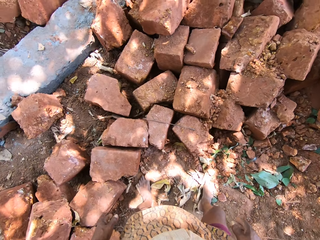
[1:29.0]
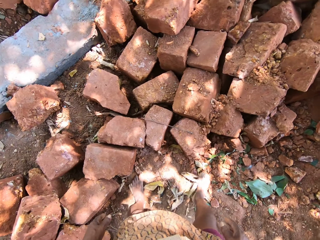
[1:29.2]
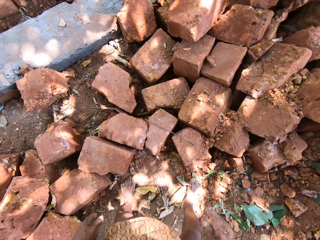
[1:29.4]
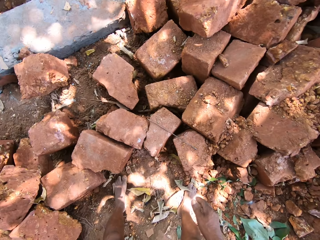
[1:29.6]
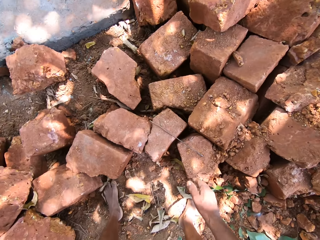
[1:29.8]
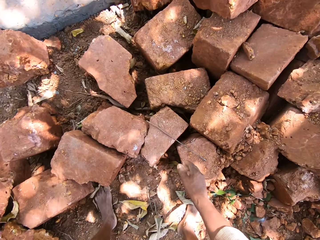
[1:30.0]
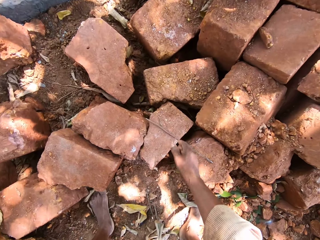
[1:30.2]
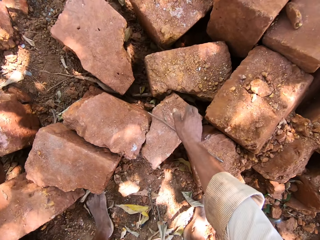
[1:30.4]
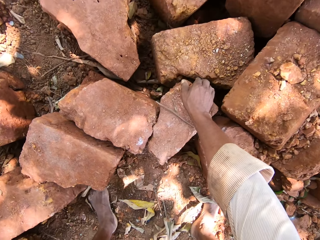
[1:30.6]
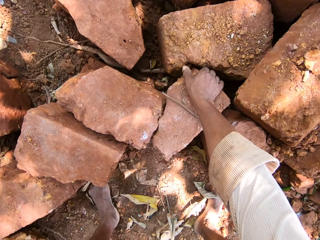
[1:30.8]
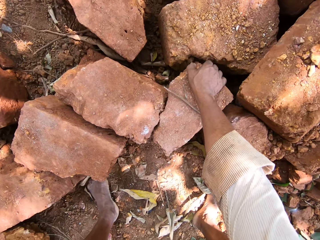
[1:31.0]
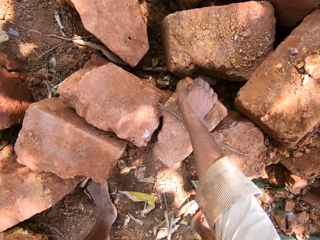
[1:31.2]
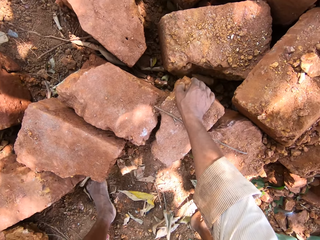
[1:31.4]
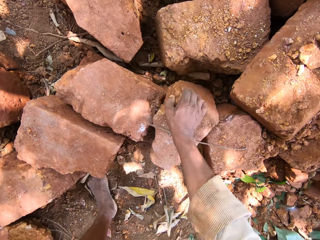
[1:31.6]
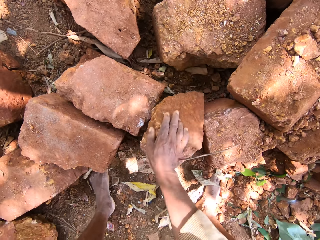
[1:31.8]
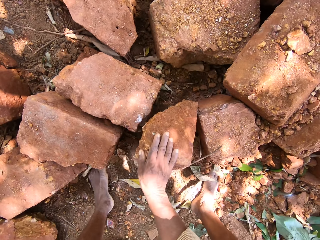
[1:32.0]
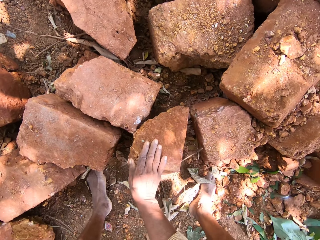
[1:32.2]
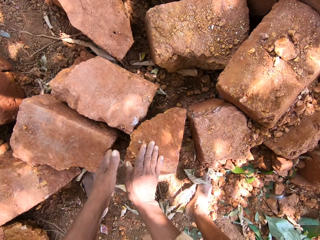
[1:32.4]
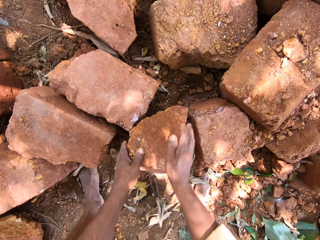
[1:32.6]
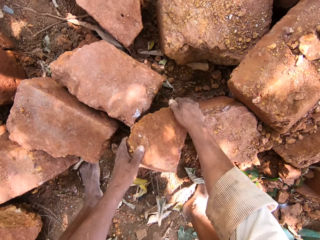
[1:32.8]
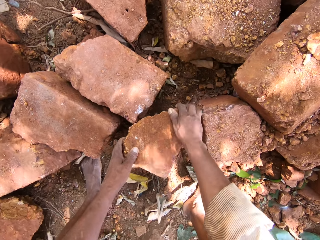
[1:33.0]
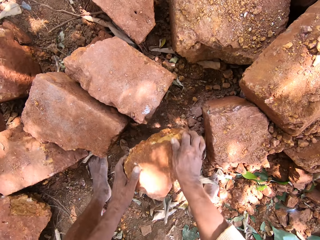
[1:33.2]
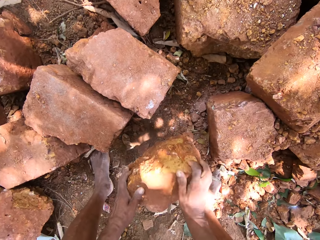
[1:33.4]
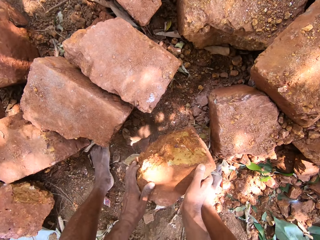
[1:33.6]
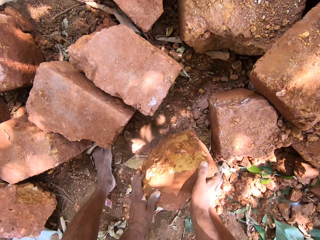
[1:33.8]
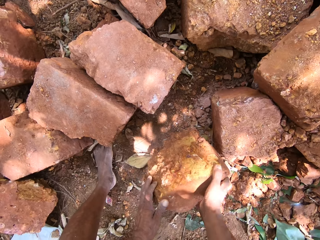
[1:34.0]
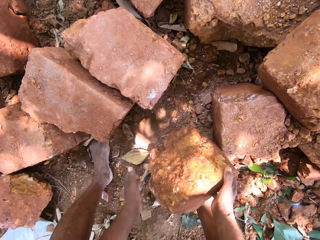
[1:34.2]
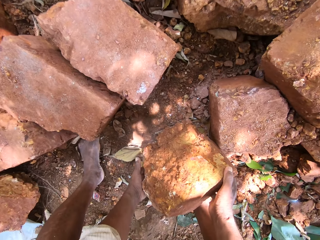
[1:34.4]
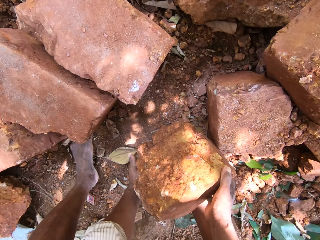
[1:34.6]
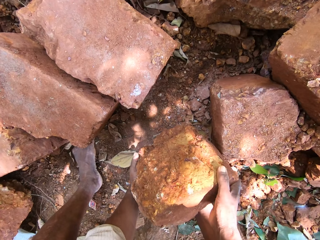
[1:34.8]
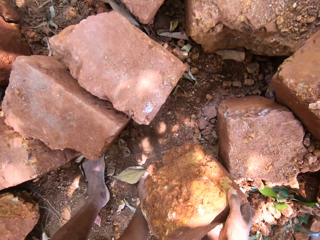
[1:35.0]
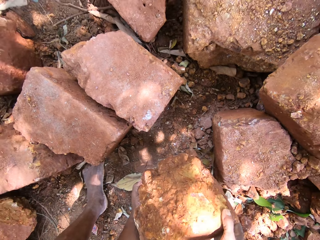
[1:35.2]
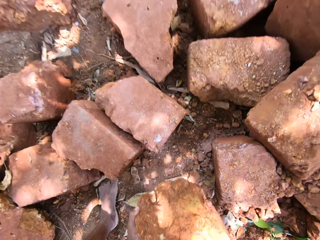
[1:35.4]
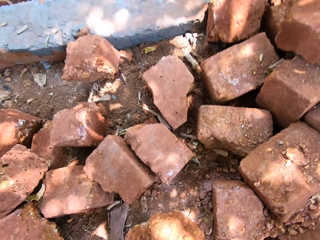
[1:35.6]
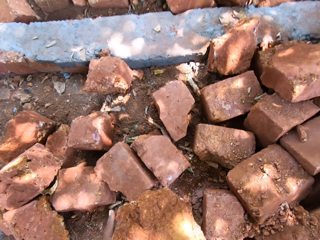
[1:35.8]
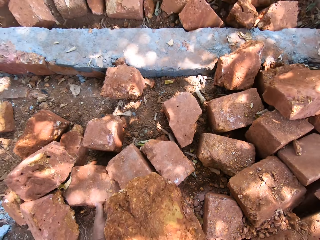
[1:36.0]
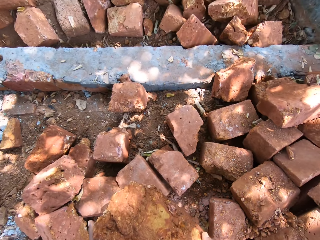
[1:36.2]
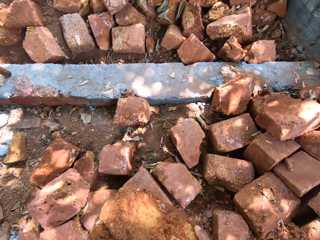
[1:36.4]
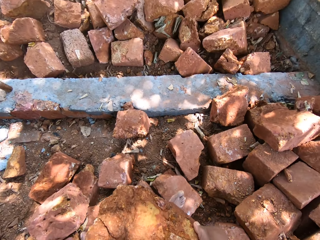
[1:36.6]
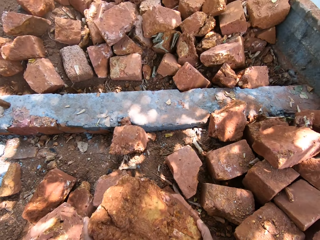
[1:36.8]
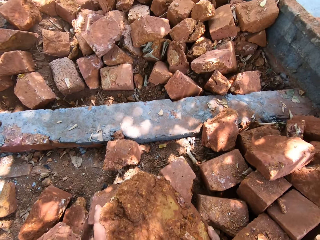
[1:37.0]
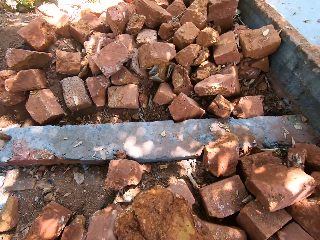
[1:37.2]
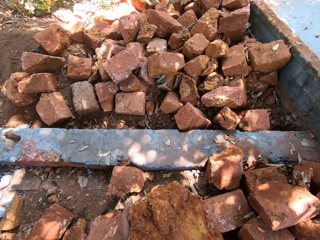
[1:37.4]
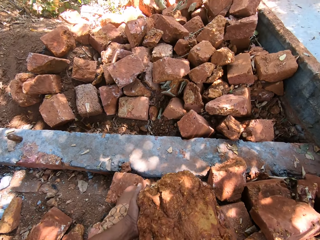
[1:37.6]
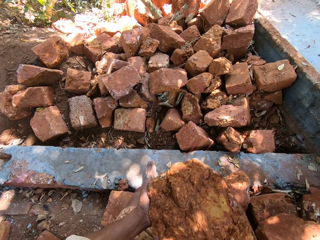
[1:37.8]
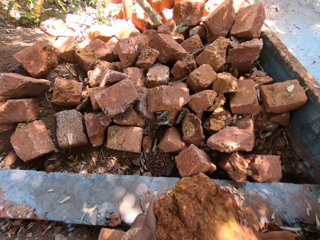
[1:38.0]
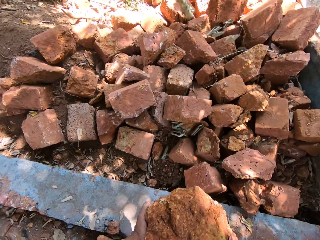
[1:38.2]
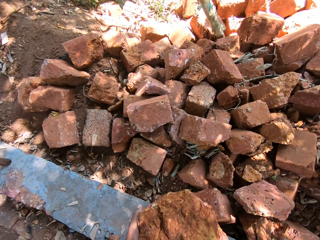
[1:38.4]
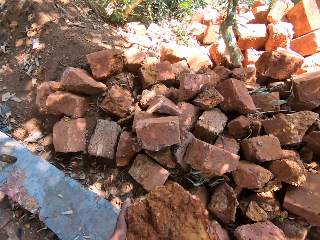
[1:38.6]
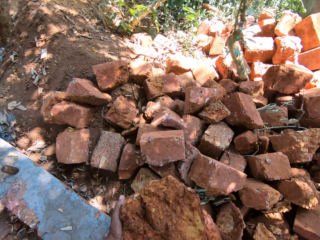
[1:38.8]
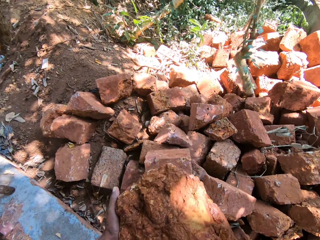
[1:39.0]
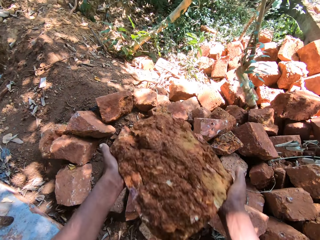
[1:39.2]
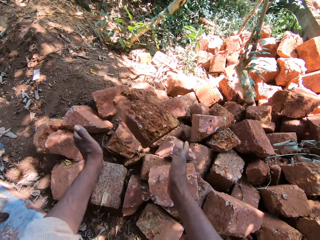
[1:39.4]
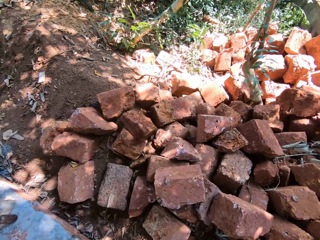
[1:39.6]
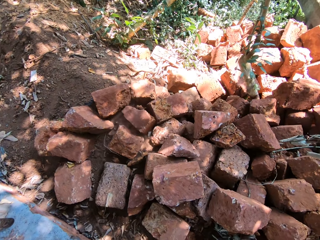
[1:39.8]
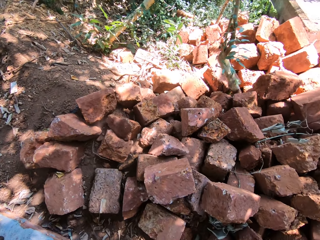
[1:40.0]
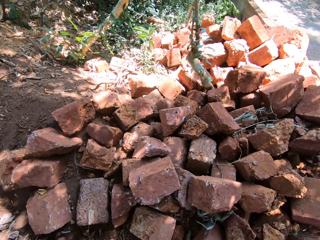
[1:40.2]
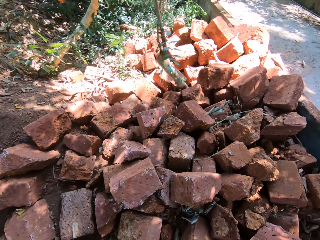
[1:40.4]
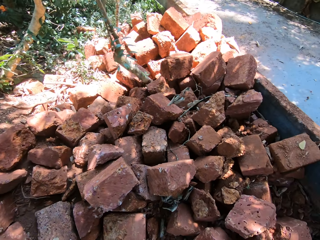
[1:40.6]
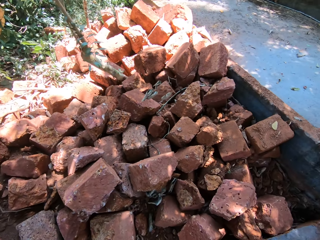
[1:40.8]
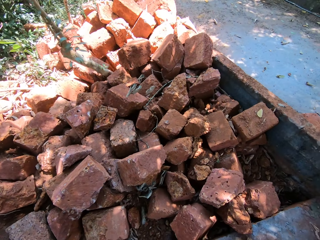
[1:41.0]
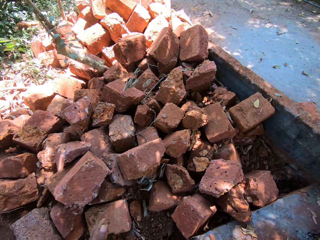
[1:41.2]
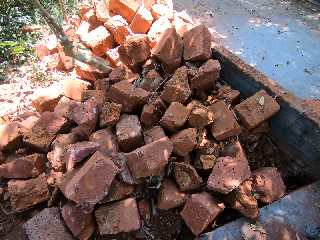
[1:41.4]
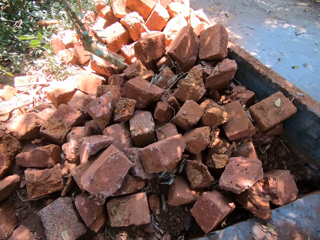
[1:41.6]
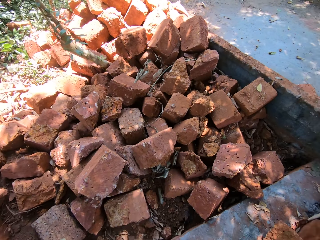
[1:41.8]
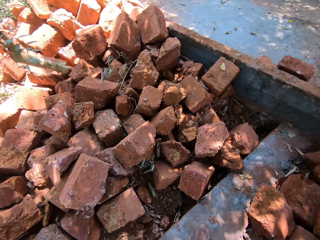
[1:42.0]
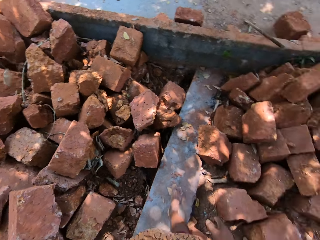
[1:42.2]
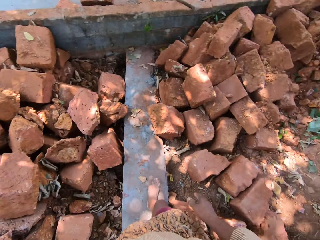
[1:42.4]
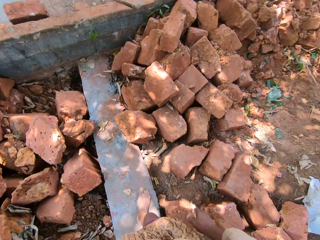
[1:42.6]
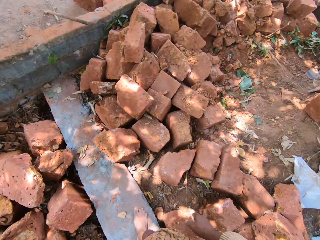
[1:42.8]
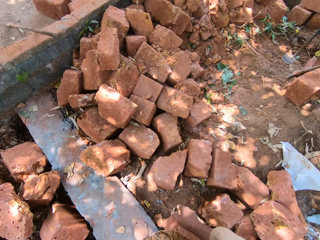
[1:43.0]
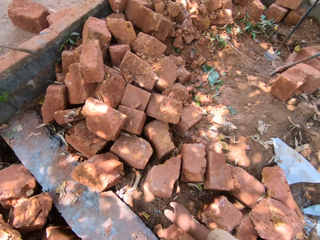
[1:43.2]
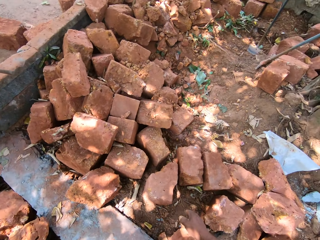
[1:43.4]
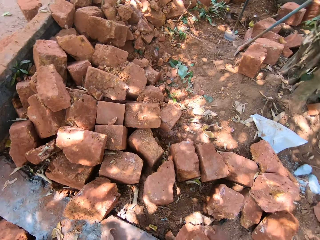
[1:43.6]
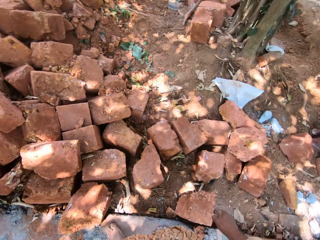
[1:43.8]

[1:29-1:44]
The camera wearer picks a stone from the ground with both hands. They move a brick. They pick a brick with hands. They walk on bricks. They throw the stone on the ground with both hands.

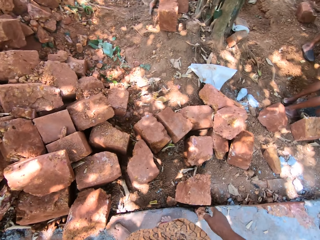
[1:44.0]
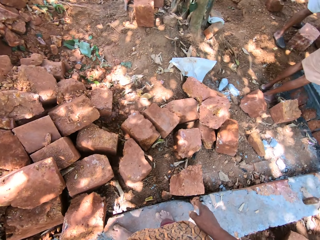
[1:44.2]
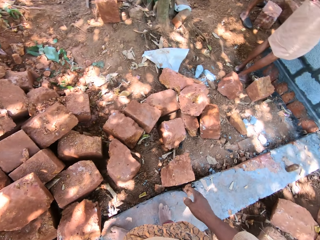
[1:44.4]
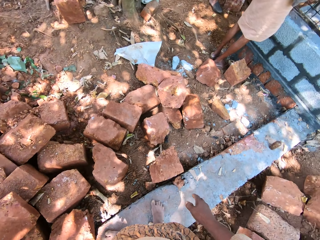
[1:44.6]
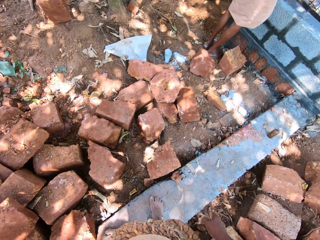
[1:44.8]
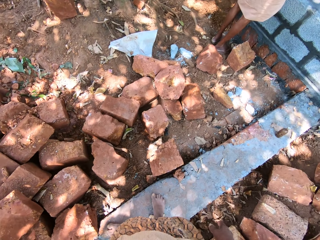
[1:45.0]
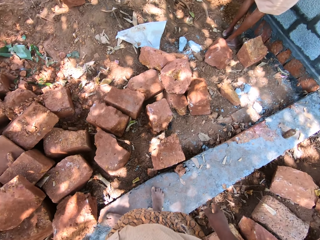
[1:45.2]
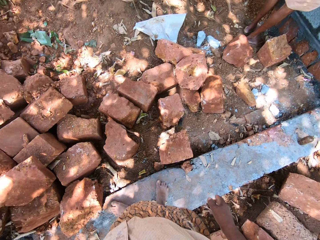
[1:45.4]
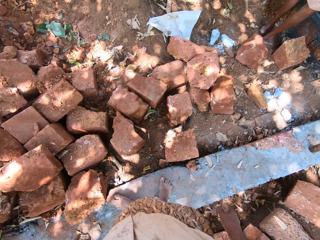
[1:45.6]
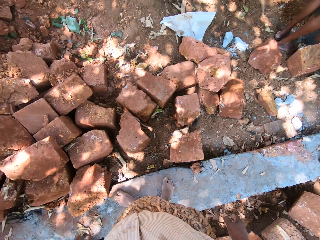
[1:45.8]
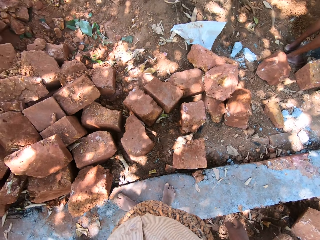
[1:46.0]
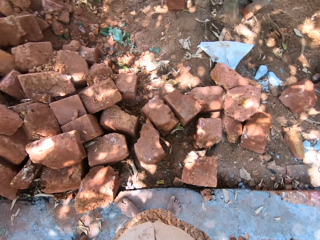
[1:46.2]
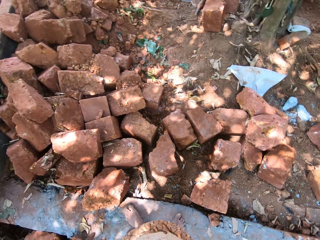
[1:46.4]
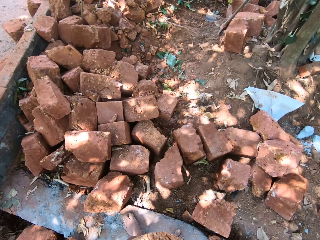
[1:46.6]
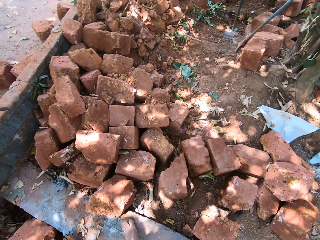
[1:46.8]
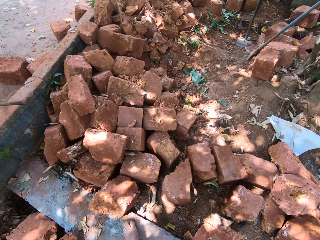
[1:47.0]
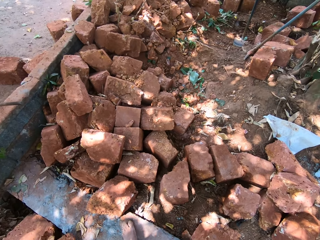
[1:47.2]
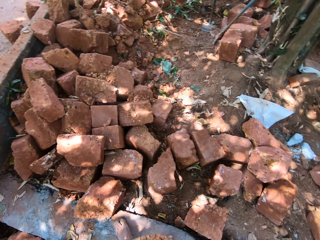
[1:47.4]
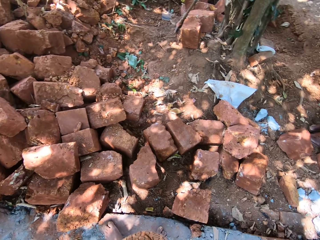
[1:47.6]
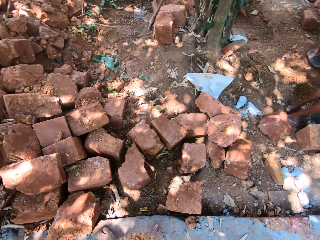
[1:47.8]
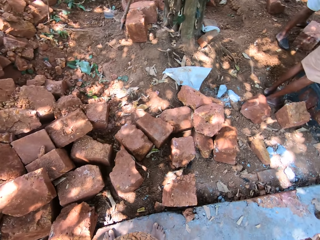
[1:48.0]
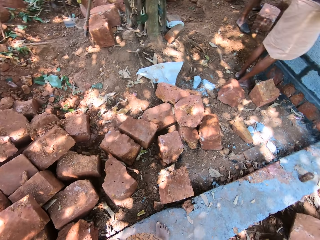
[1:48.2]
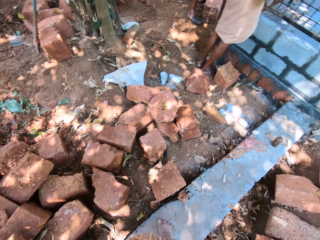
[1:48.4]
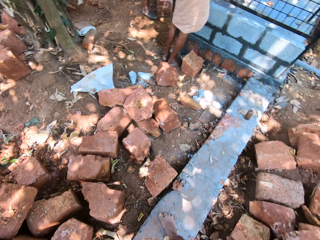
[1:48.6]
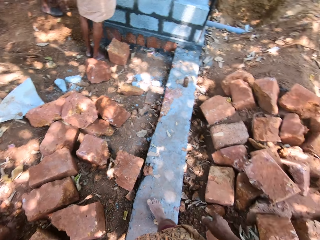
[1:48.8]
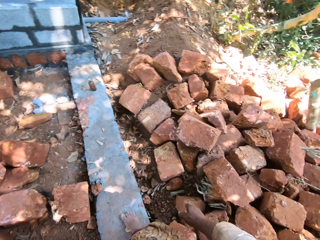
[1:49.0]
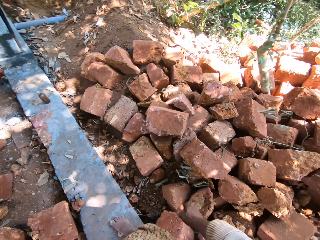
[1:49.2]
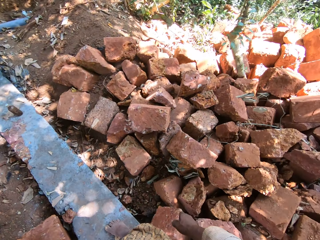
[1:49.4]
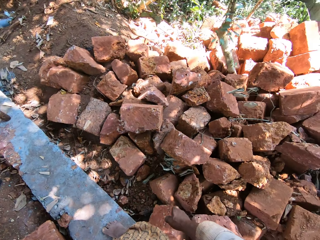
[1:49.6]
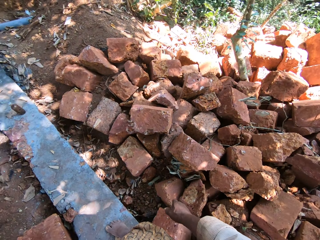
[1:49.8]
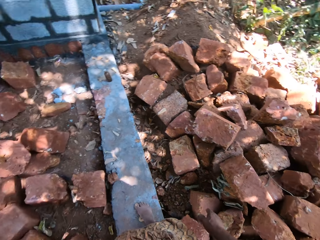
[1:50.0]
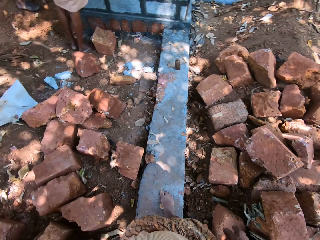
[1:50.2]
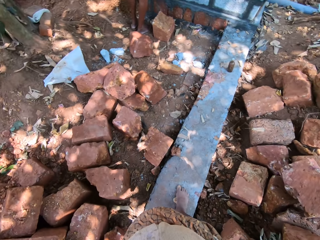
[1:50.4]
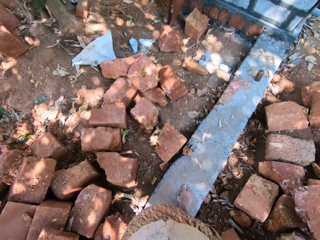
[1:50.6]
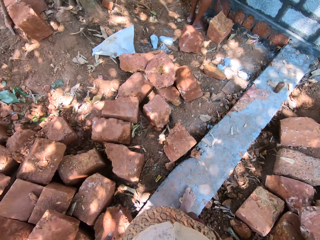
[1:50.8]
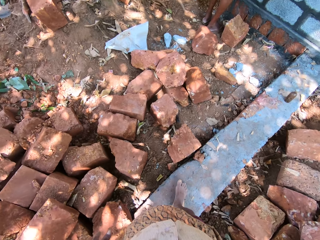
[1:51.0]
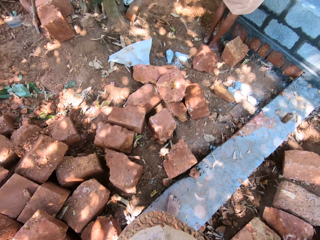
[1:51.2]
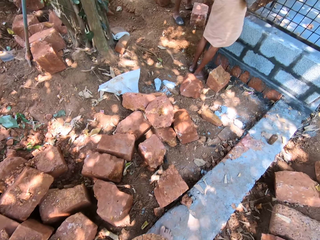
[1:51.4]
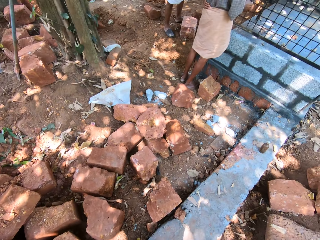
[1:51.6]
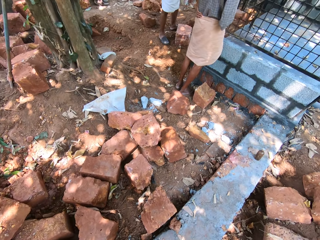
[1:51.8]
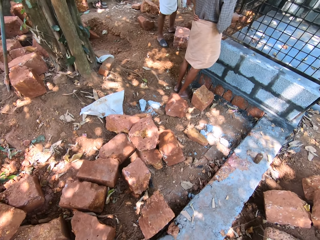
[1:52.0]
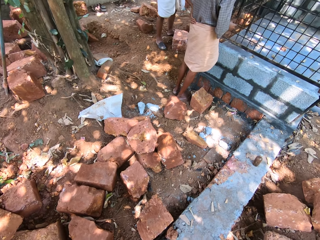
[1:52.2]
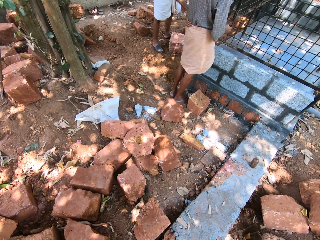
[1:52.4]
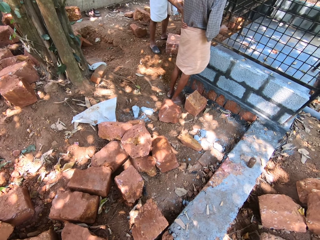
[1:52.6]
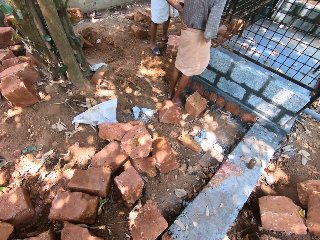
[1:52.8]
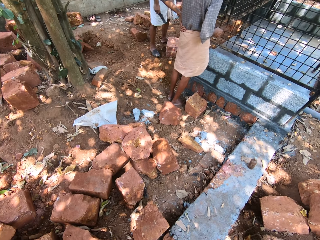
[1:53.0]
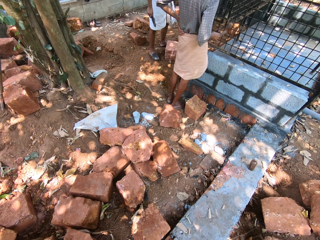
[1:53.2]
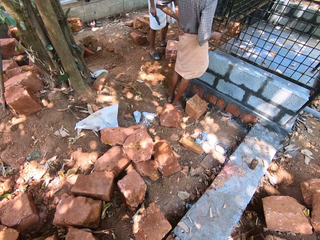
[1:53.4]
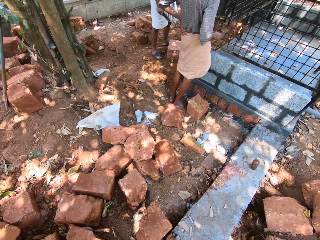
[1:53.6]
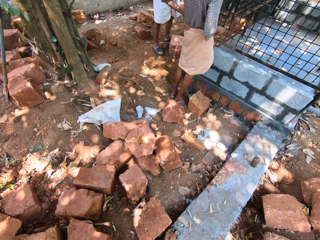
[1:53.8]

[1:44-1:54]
The camera wearer looks around the bricks.
